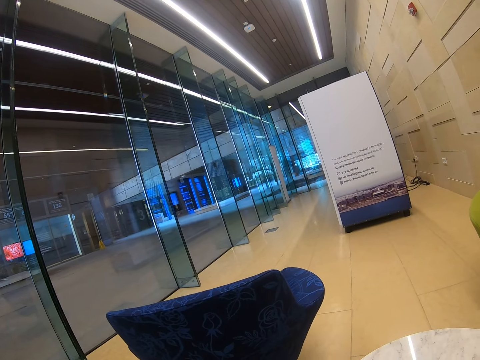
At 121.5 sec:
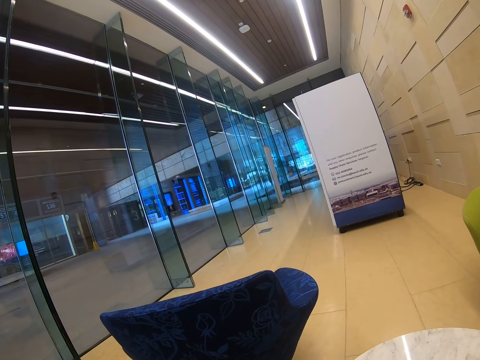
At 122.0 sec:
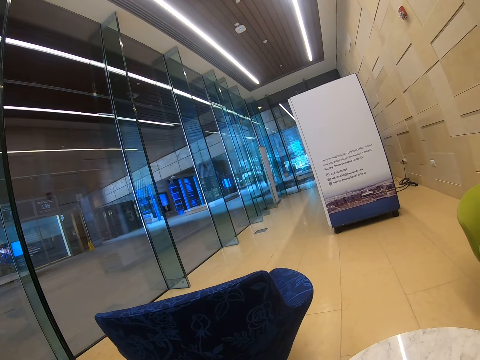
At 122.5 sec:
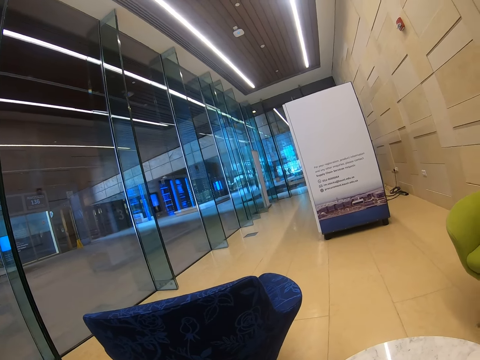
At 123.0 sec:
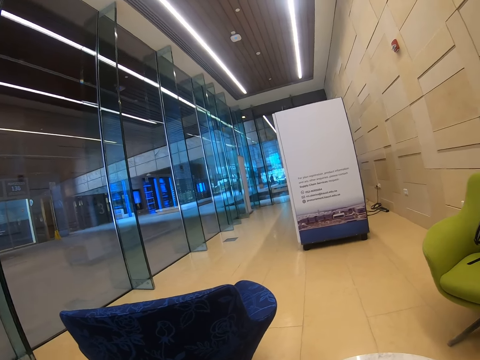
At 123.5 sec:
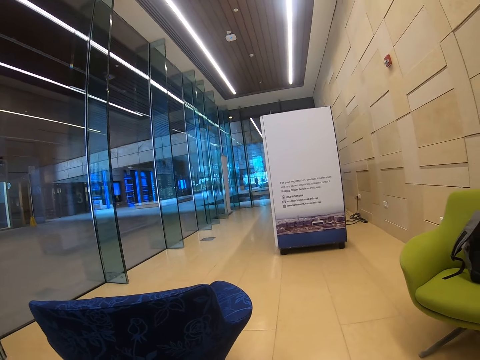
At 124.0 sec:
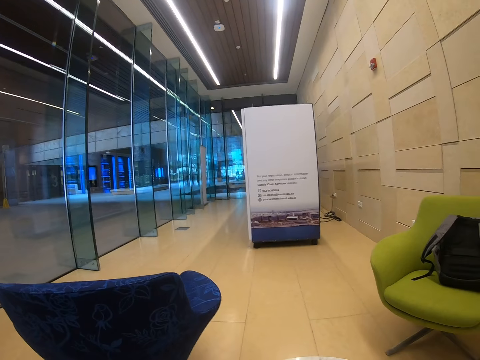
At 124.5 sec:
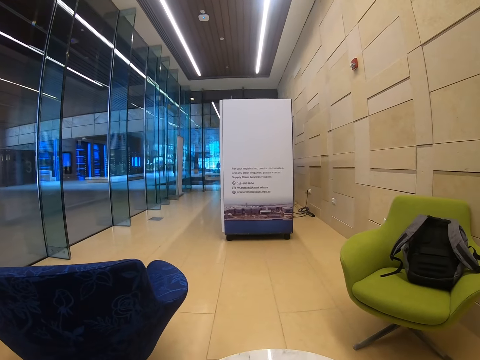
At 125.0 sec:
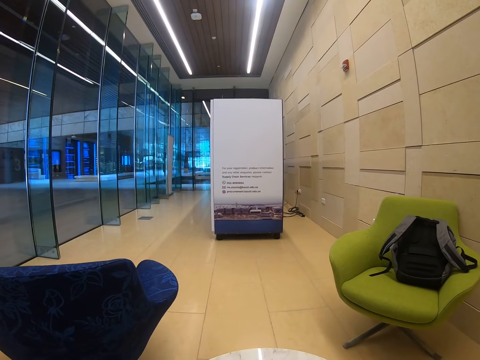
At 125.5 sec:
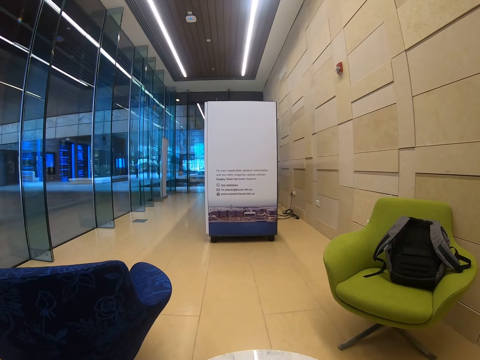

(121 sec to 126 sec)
The camera wearer looks around the building.

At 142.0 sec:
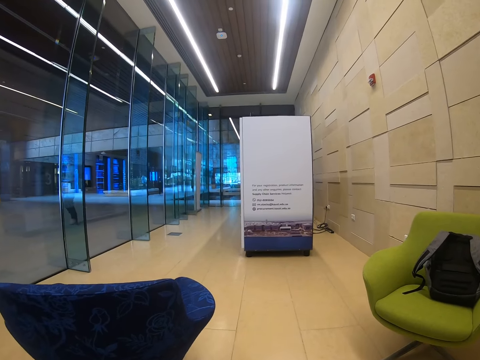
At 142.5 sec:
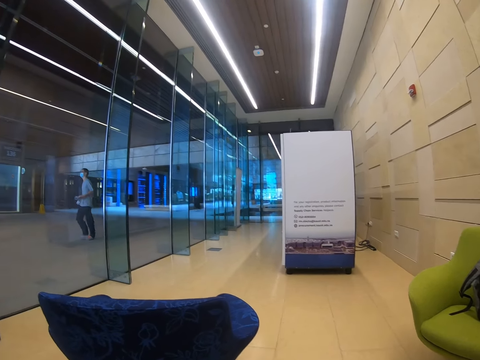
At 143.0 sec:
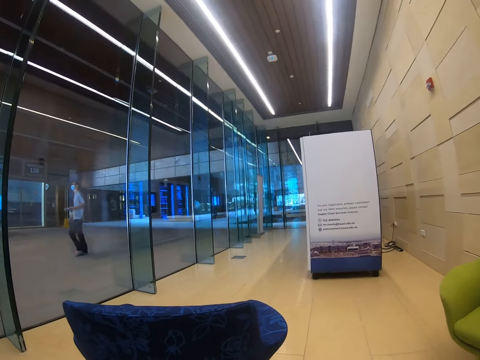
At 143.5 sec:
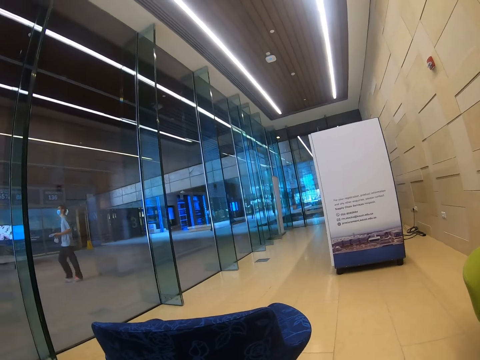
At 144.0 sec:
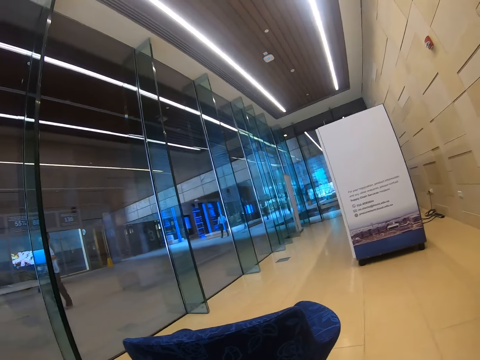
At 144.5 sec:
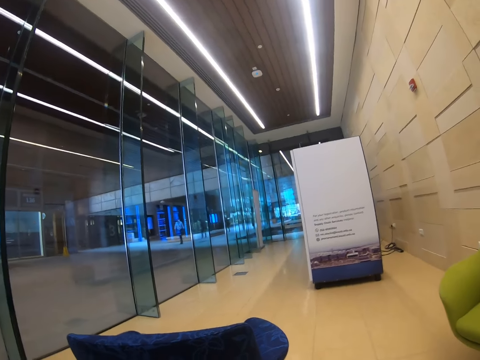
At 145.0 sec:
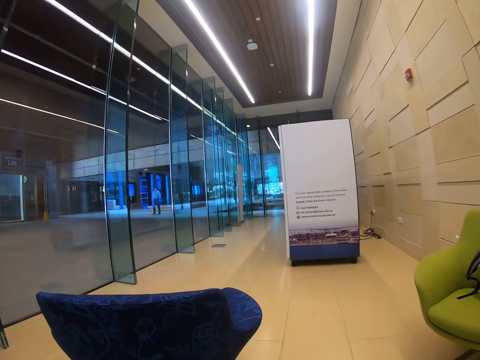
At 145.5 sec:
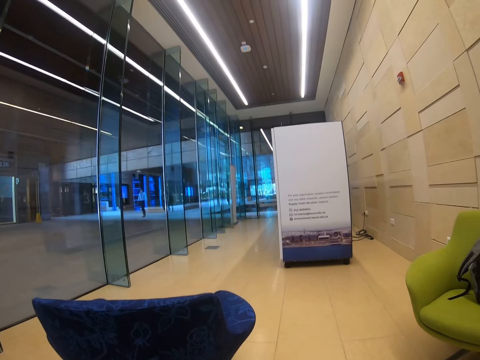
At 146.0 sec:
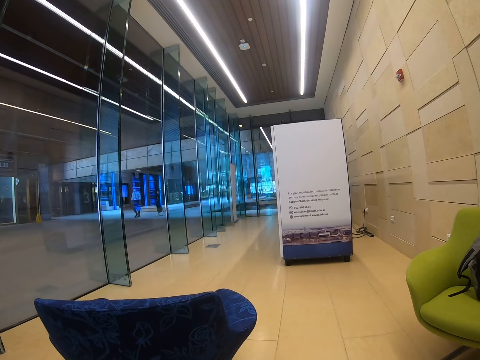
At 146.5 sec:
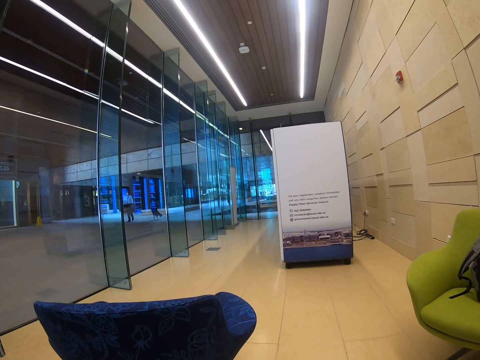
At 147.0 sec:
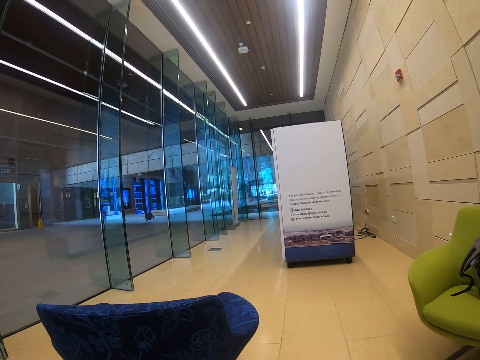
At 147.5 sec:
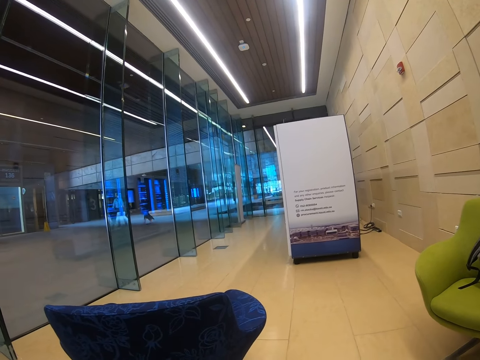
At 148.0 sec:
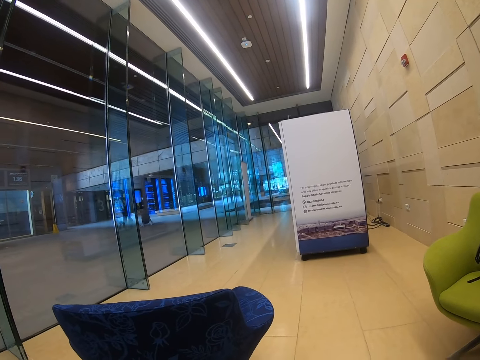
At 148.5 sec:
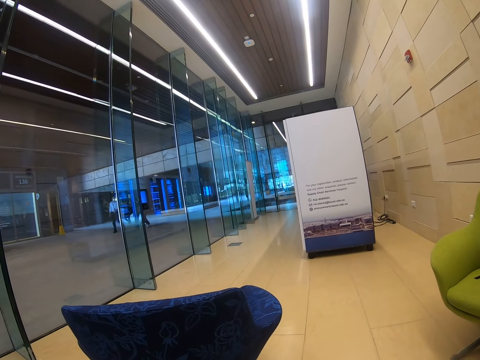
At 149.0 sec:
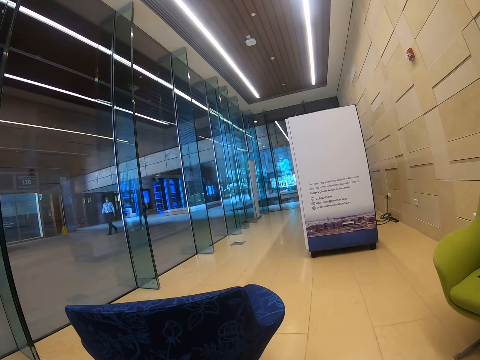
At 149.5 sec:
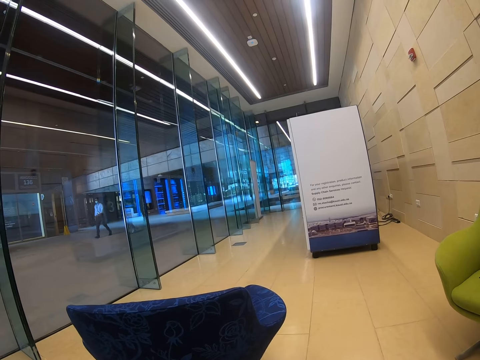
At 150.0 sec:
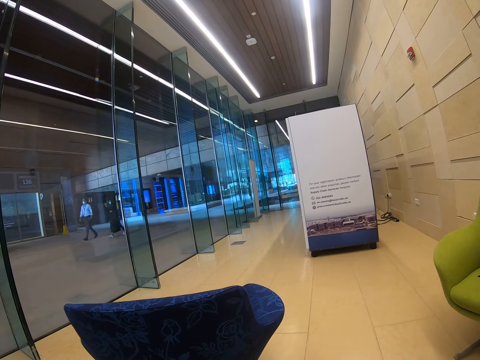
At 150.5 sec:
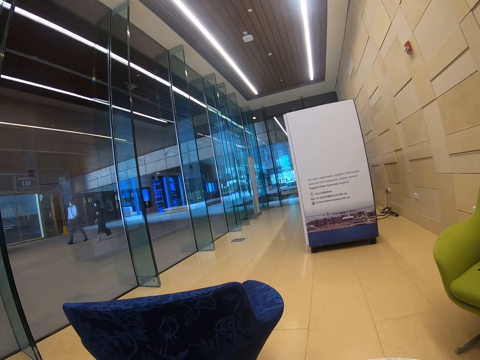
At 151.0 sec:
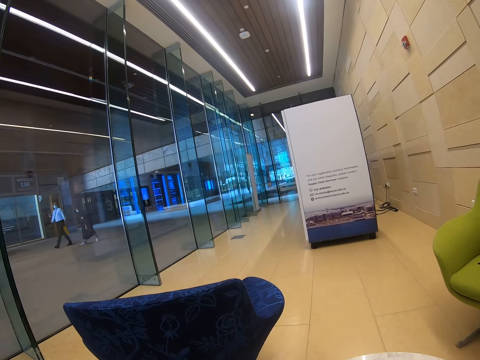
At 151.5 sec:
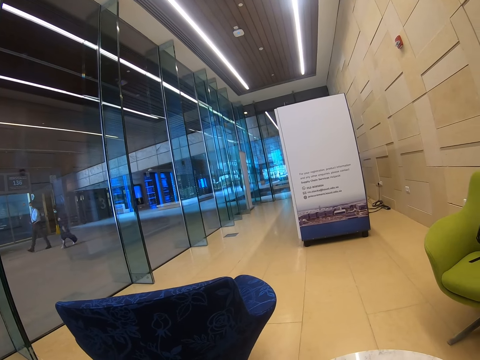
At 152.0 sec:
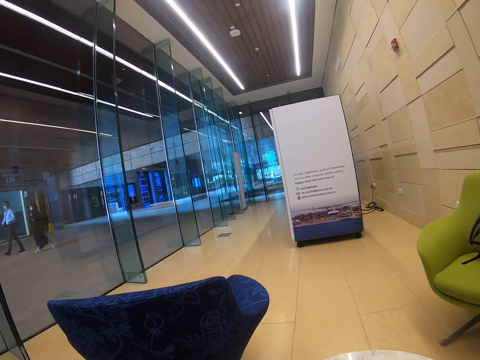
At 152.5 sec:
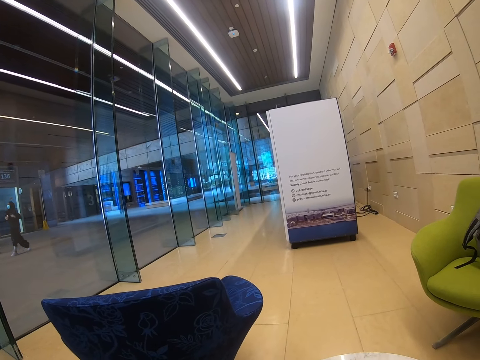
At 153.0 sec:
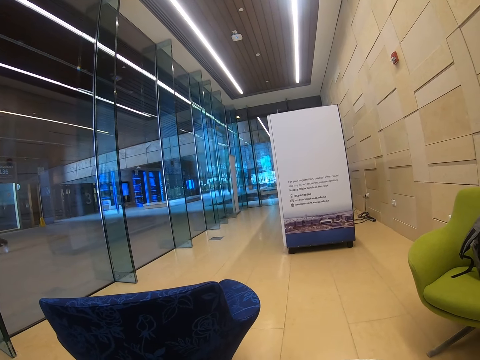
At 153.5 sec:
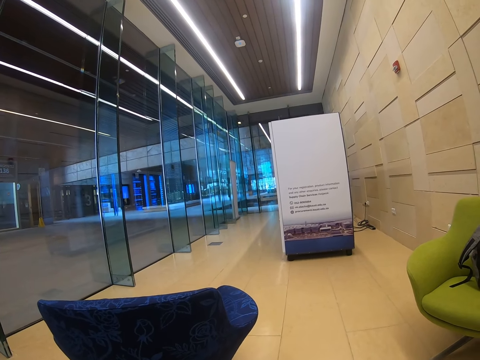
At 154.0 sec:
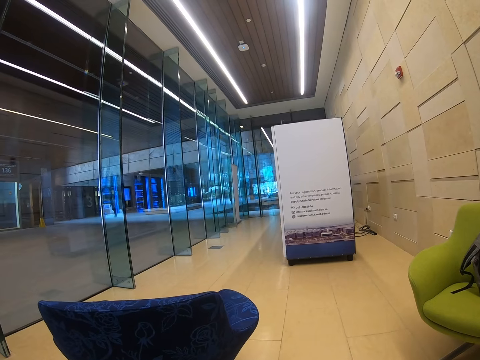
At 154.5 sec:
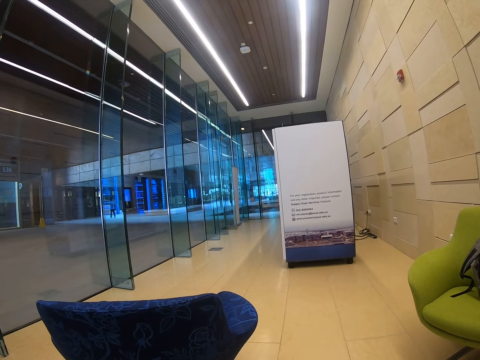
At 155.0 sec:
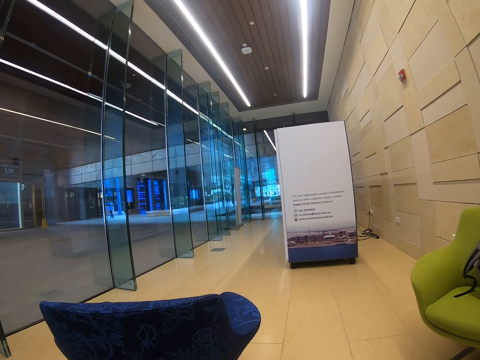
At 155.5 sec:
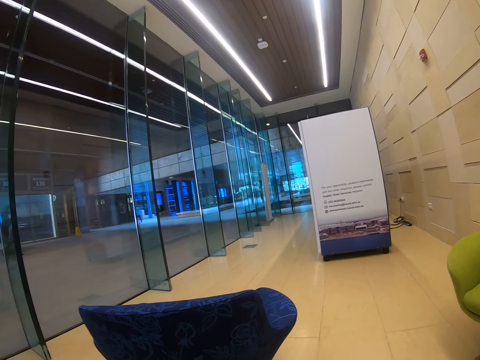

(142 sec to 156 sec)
The camera wearer looks at a person walking. They look around the building.

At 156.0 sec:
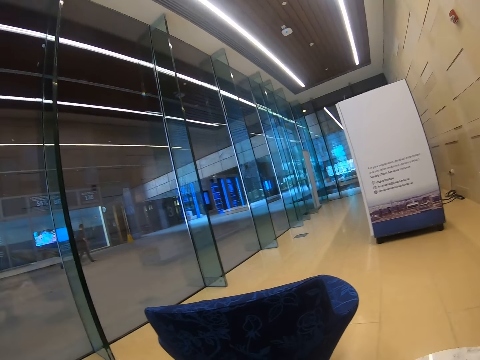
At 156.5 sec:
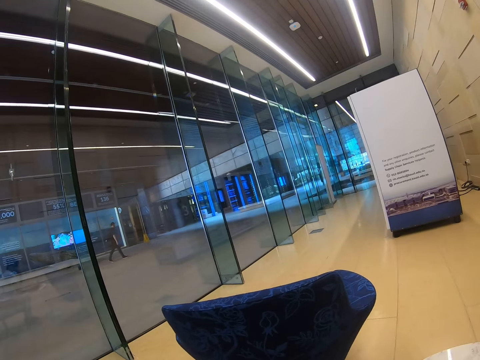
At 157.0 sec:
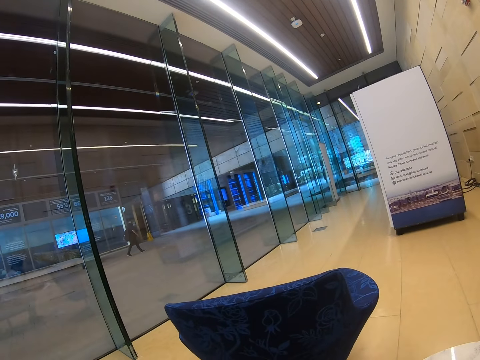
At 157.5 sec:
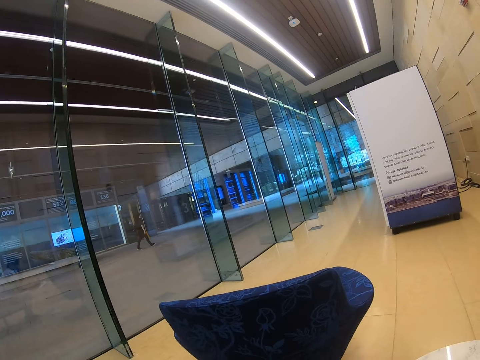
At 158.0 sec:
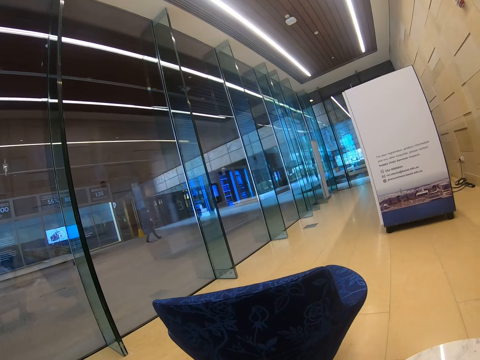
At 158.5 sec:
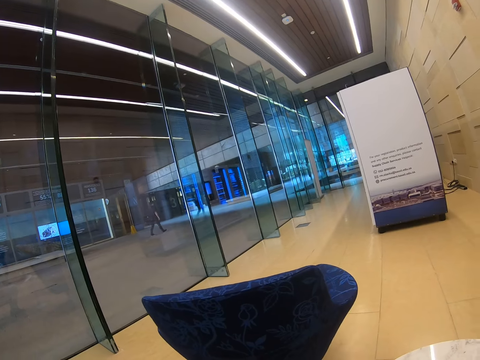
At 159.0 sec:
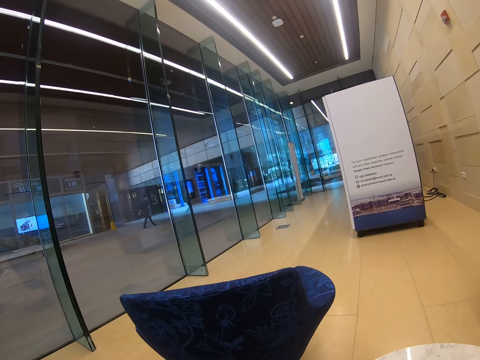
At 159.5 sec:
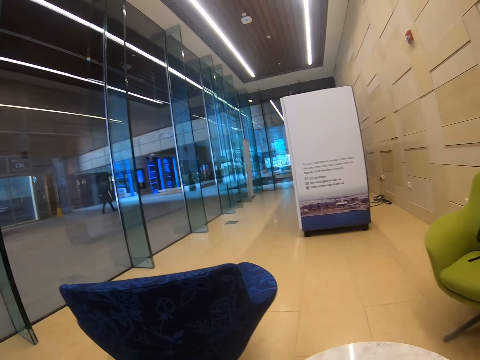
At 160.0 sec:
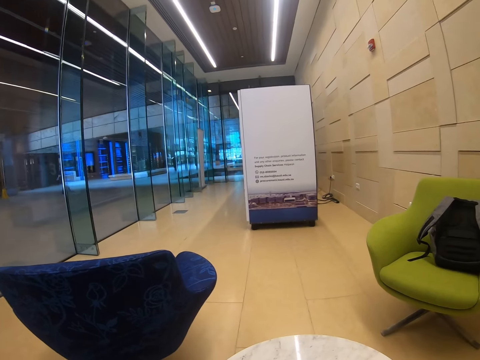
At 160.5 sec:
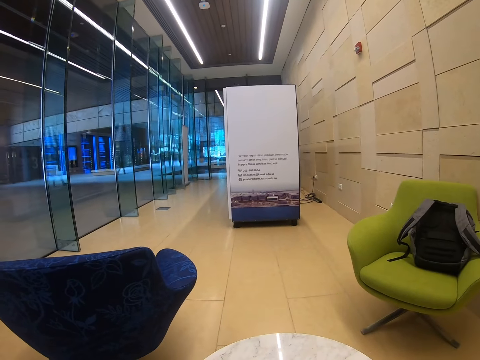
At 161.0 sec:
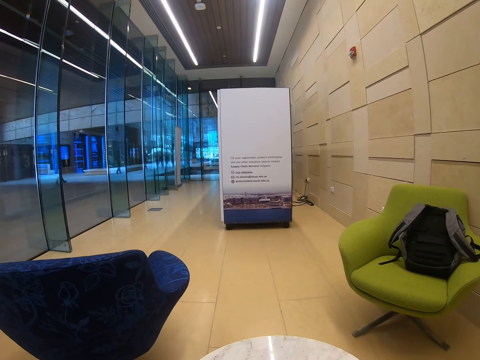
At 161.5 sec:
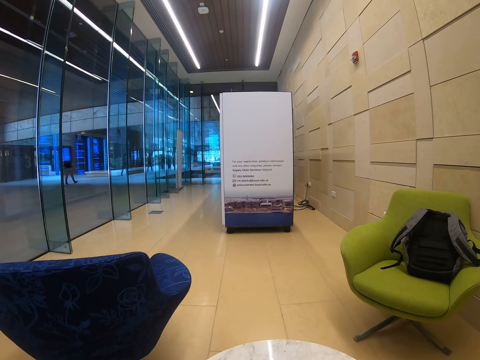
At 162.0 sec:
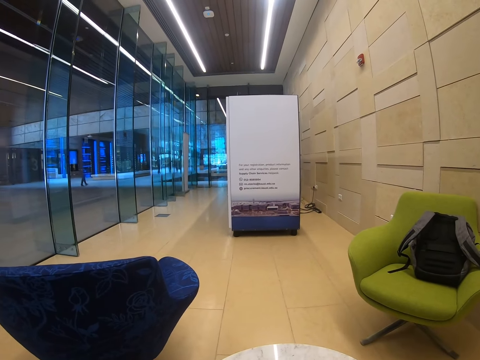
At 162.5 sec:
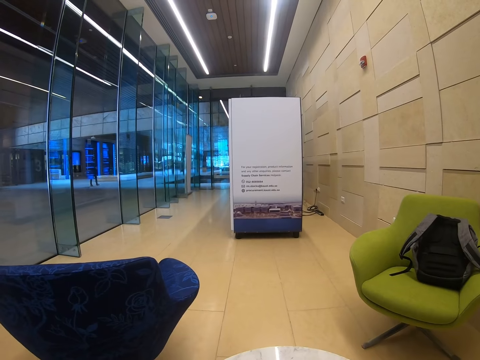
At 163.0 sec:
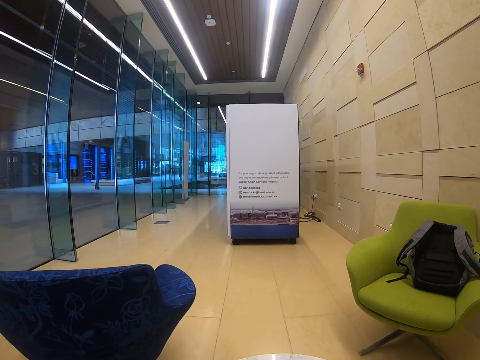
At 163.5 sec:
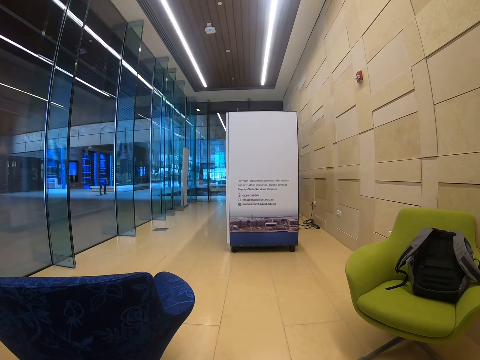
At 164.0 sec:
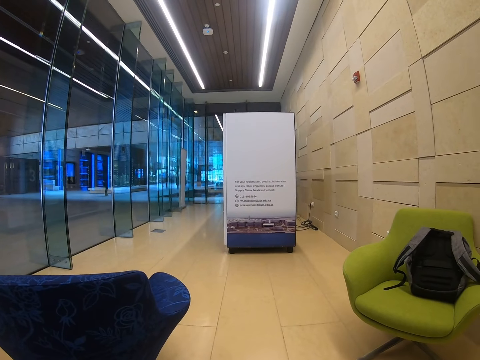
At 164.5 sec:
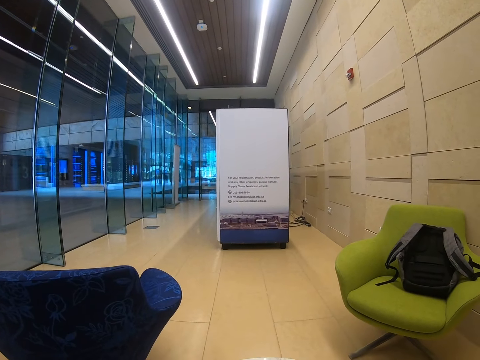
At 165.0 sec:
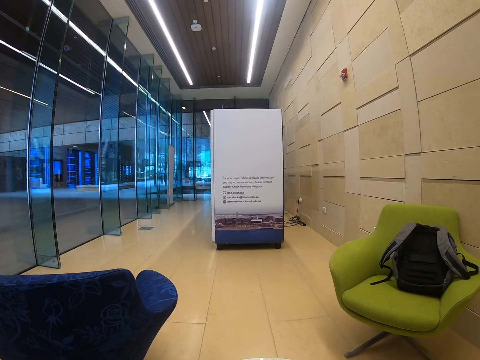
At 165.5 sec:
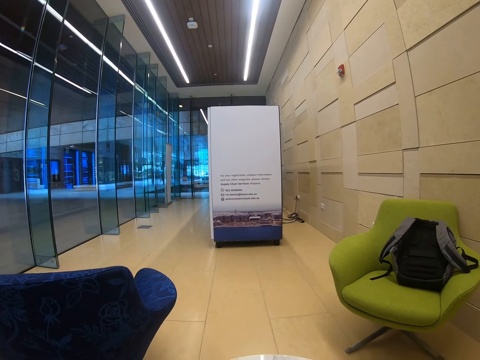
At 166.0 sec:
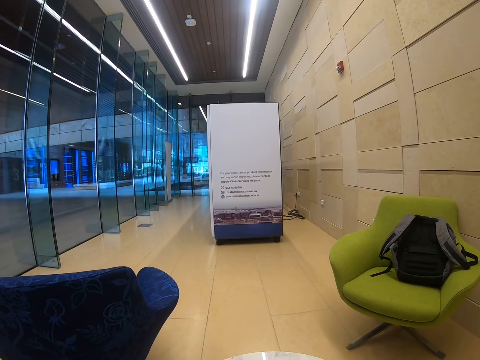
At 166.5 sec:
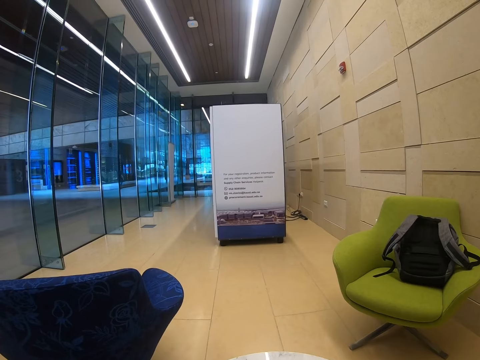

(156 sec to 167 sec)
The camera wearer looks at a man walking. They look around the building.
